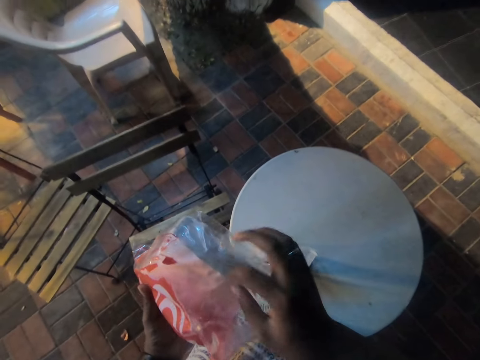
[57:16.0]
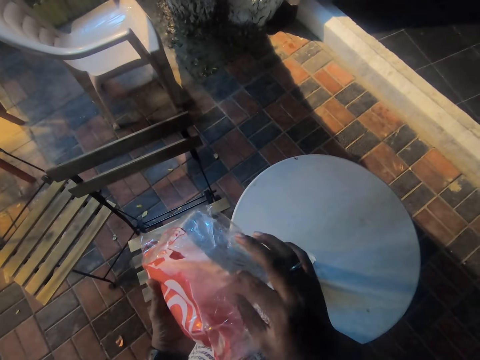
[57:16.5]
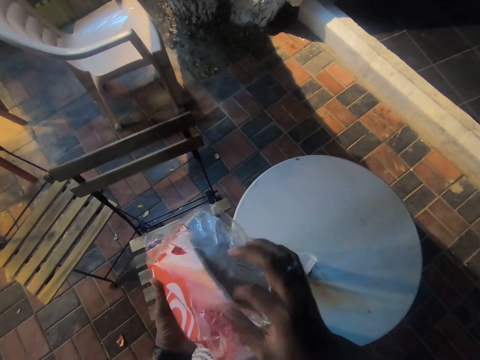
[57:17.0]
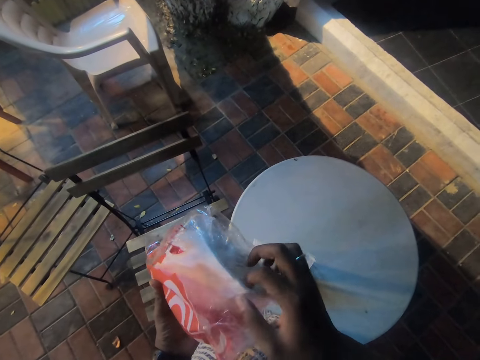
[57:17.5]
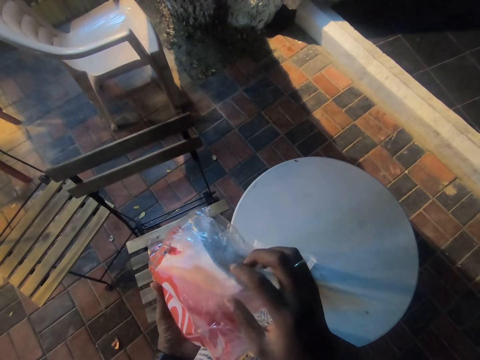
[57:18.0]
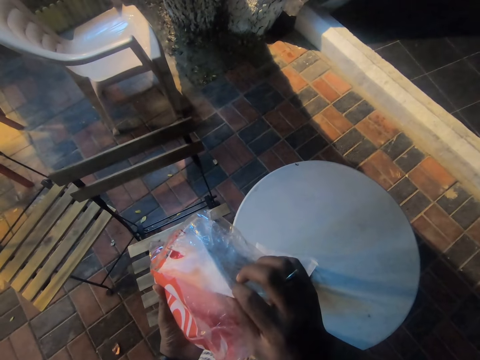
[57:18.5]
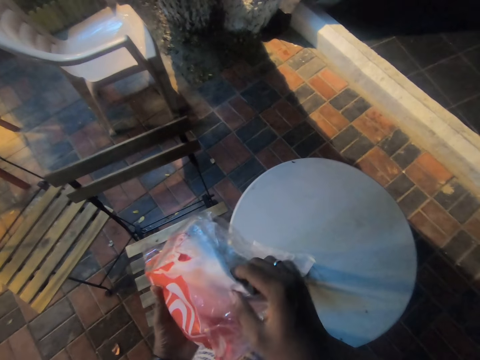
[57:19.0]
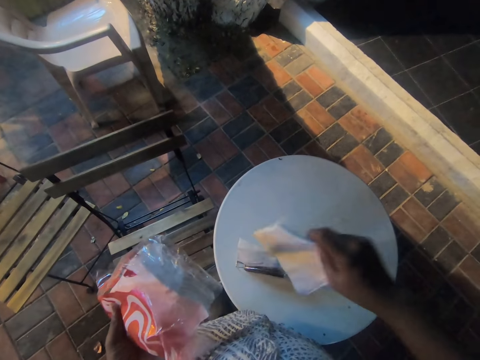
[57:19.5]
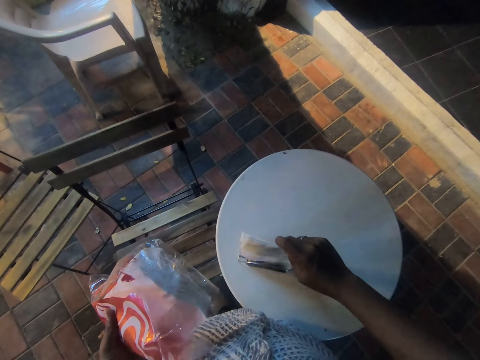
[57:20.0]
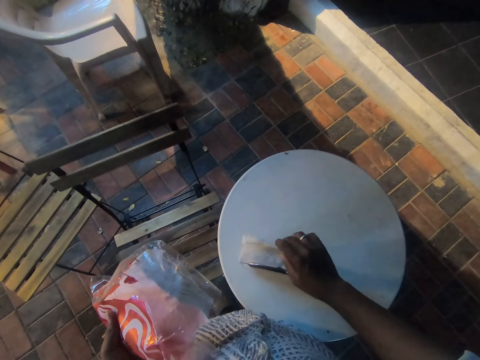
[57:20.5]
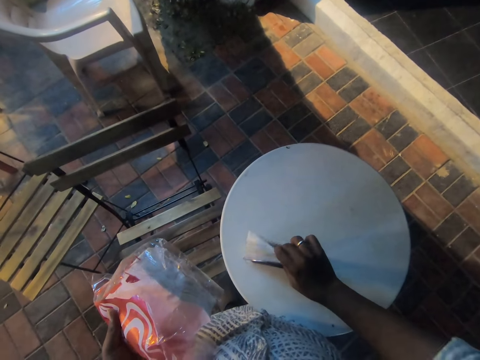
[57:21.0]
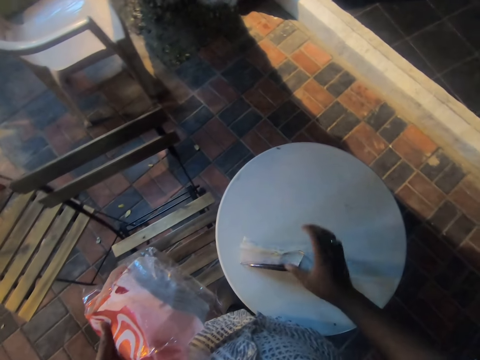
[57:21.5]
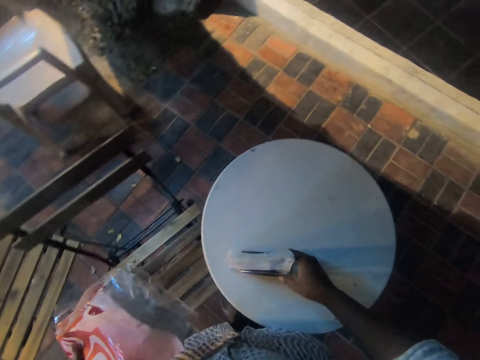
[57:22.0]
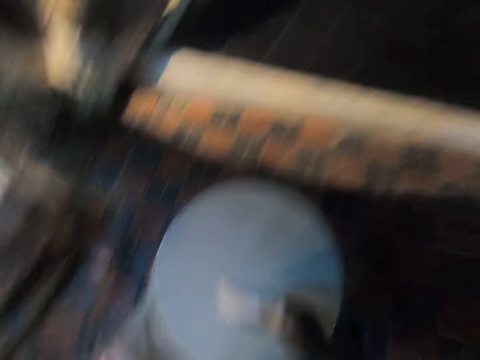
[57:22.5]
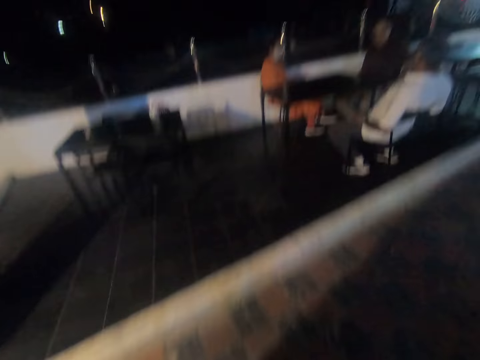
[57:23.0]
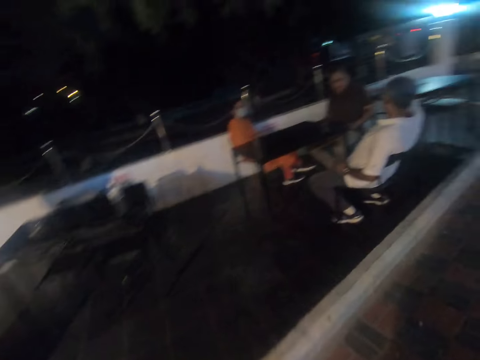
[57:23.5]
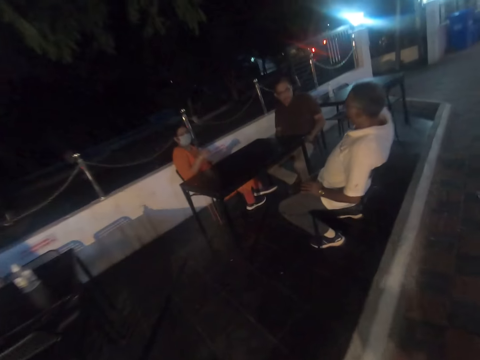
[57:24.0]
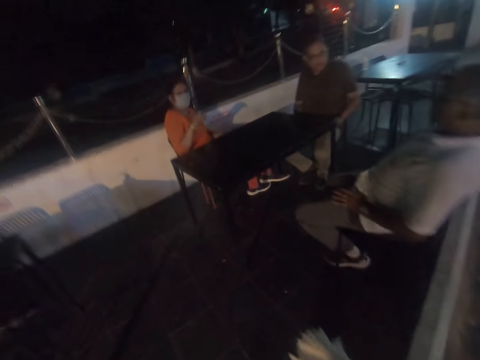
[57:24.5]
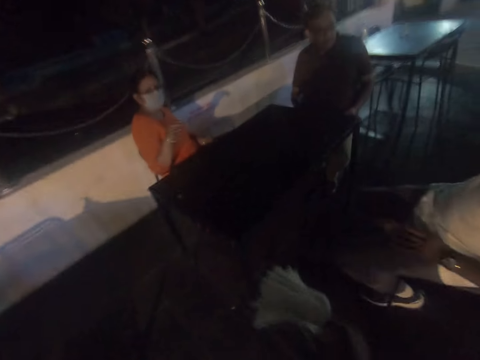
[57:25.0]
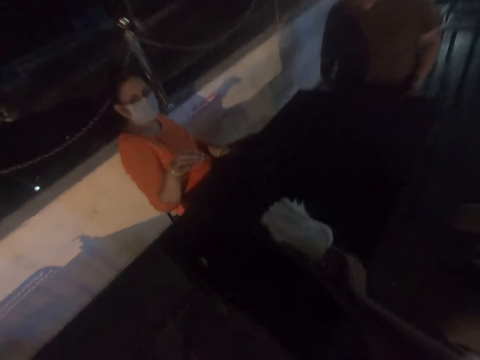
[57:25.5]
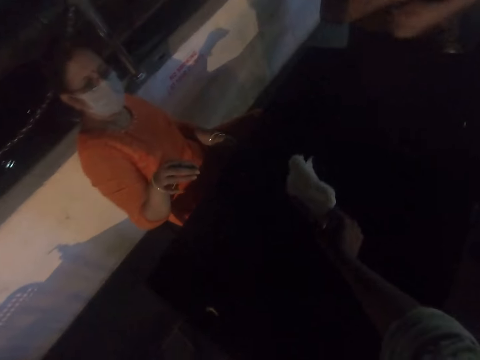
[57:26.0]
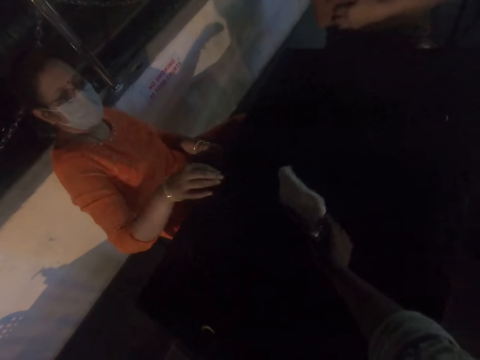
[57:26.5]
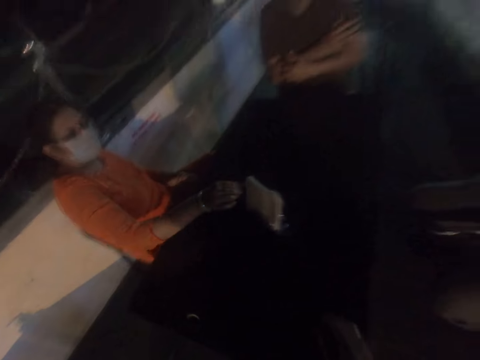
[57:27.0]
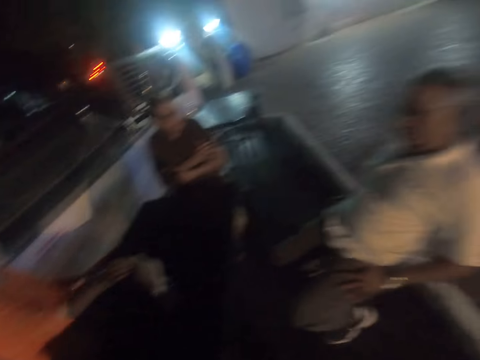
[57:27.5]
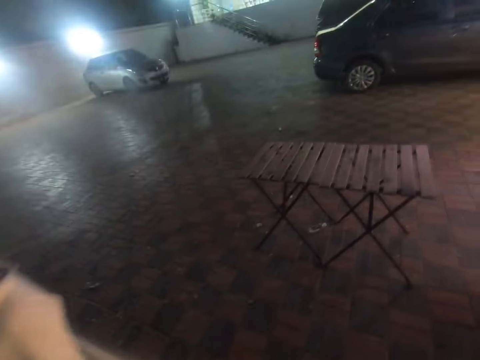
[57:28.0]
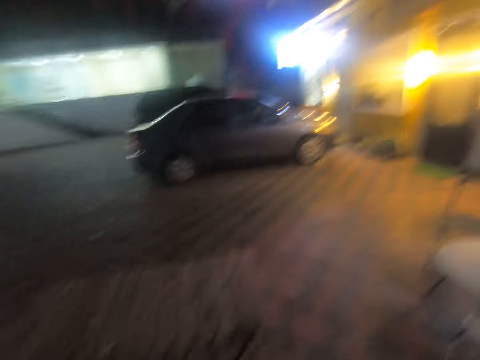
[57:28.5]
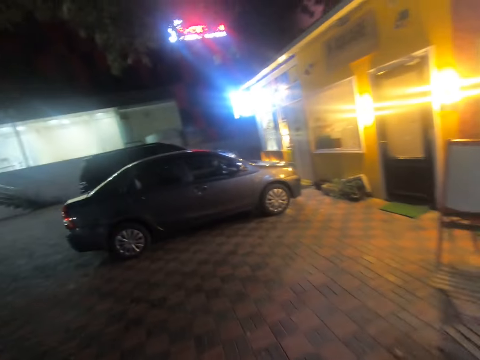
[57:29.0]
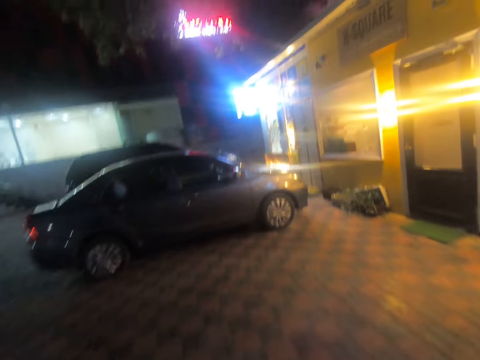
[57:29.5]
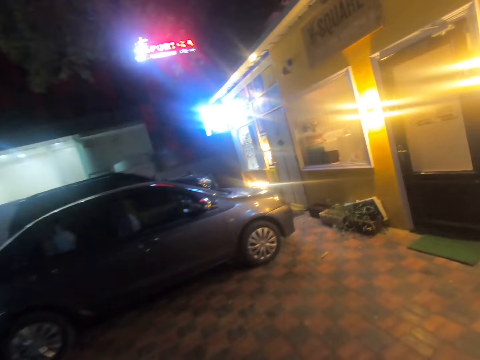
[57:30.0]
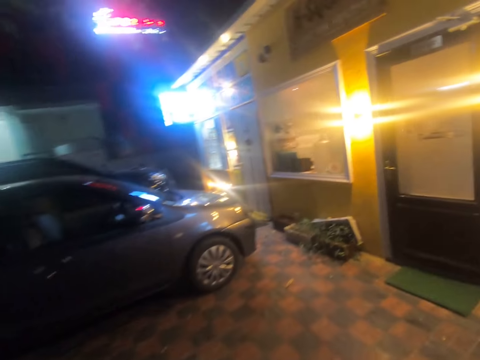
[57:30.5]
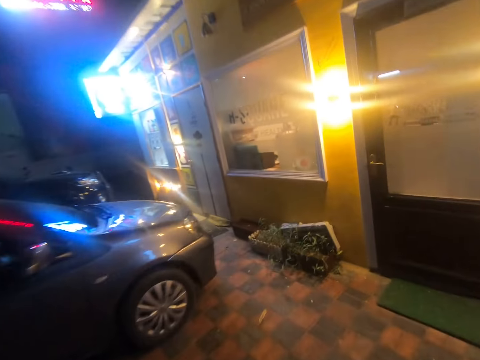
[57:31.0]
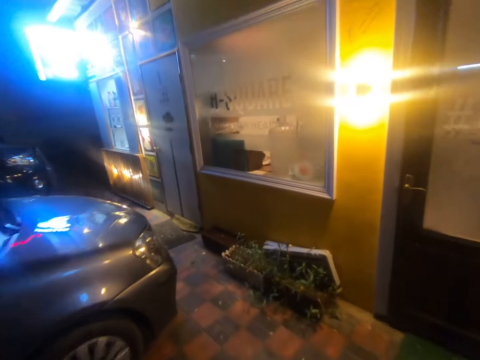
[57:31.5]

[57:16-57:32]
The camera wearer picks pieces of serviette paper from the pack of serviette with his right hand. He drops the pieces of serviette paper in the serviette holder with his right hand. He picks the serviette holder from the table with his right hand. He walks towards a man, a woman and another man. The woman points to the camera wearer with her right hand. The camera wearer drops the serviette holder on the table with his right hand. The woman picks a serviette paper from the serviette holder on the table with her right hand. The camera wearer holds the pack of serviette paper with his left hand. He walks in the area.

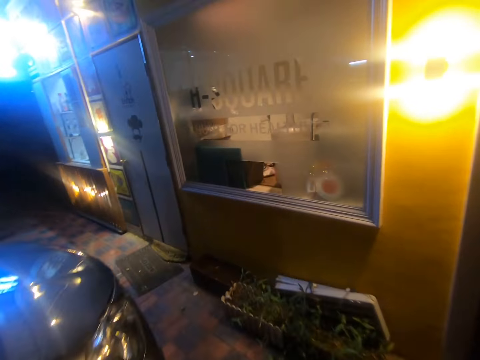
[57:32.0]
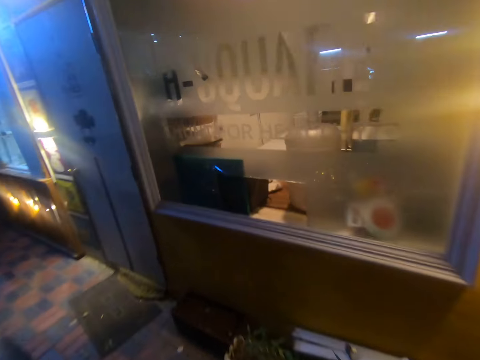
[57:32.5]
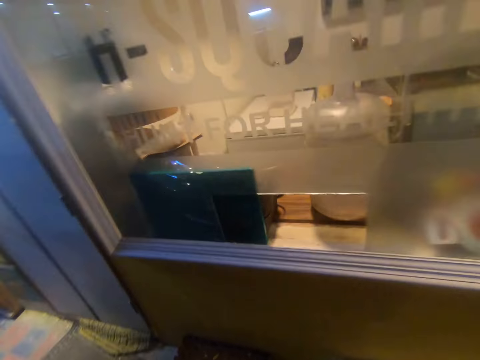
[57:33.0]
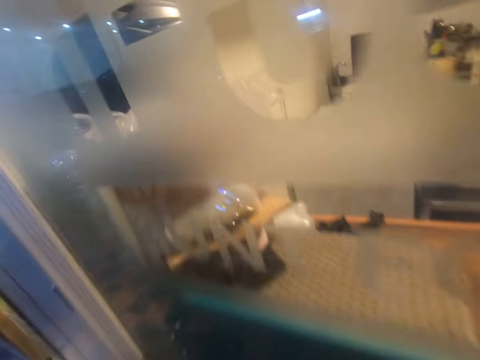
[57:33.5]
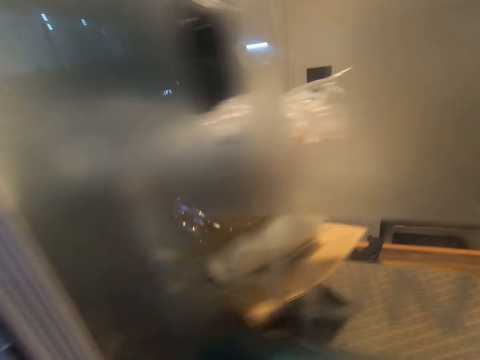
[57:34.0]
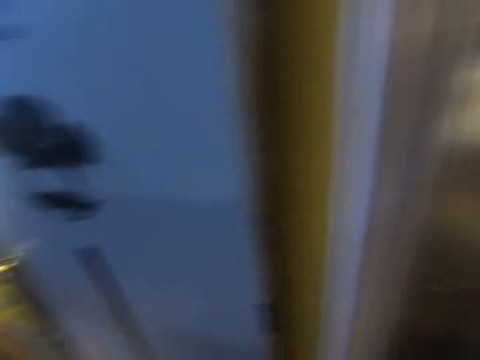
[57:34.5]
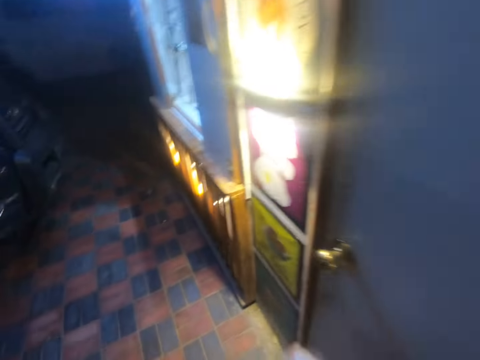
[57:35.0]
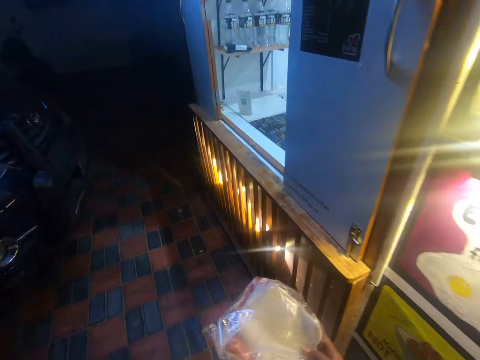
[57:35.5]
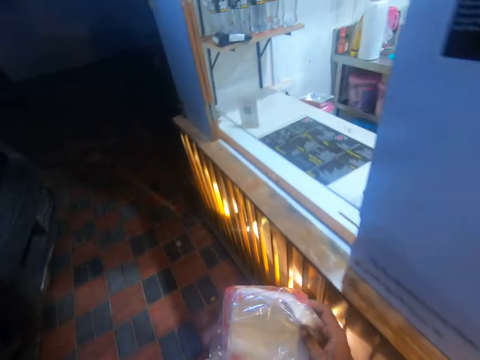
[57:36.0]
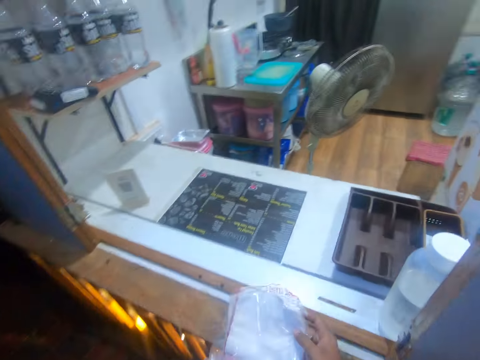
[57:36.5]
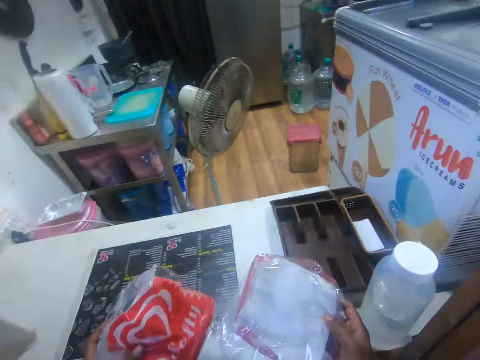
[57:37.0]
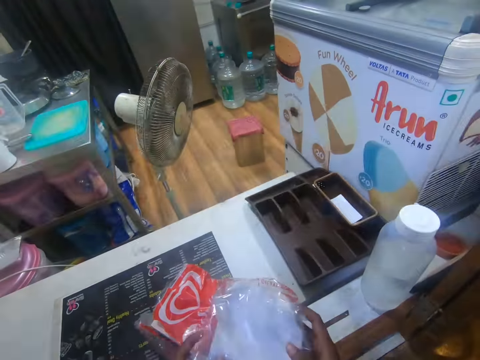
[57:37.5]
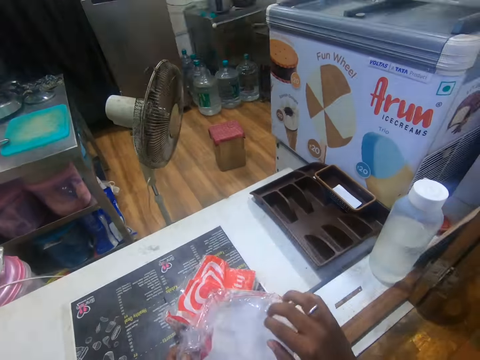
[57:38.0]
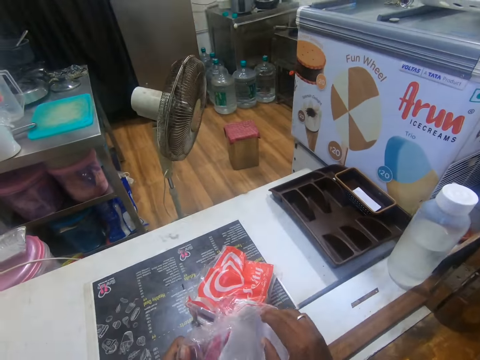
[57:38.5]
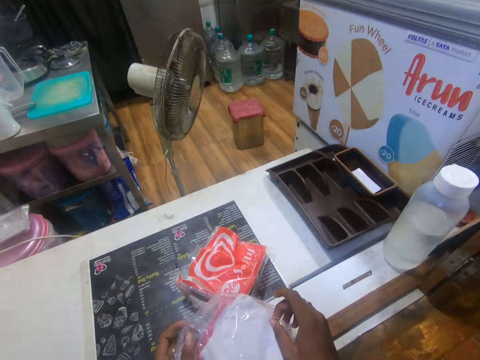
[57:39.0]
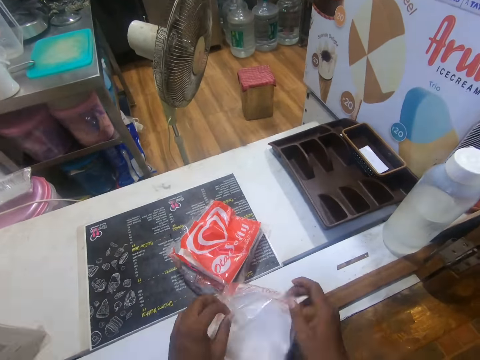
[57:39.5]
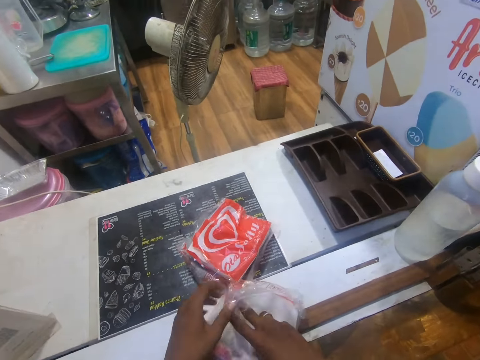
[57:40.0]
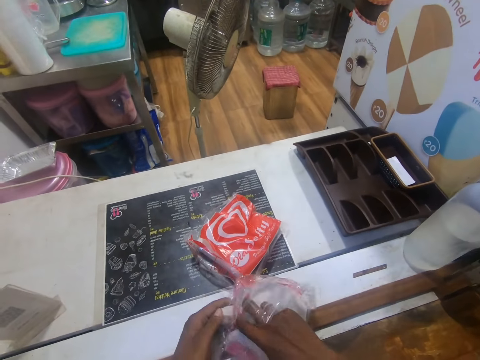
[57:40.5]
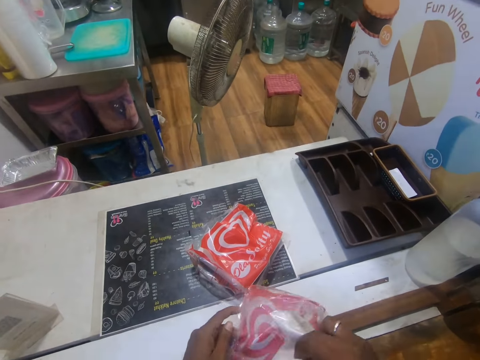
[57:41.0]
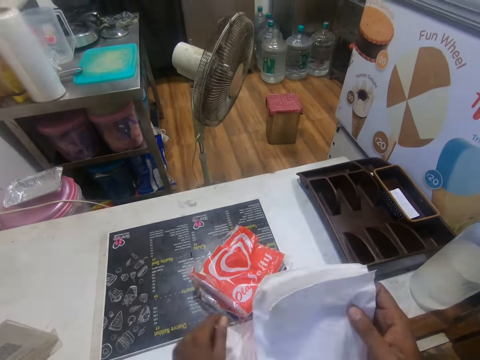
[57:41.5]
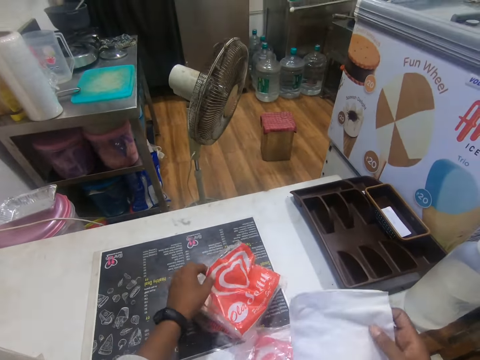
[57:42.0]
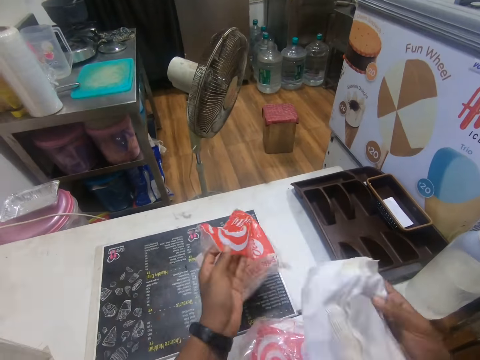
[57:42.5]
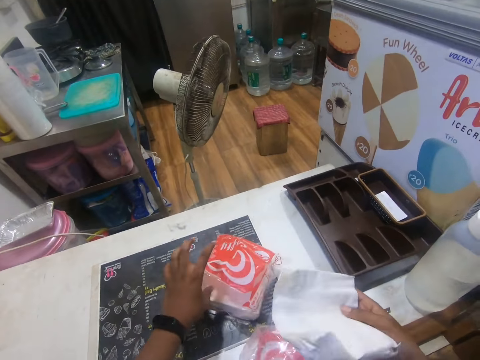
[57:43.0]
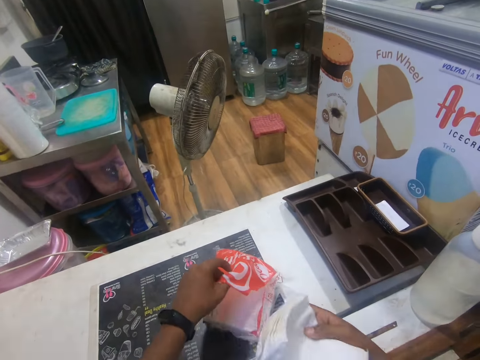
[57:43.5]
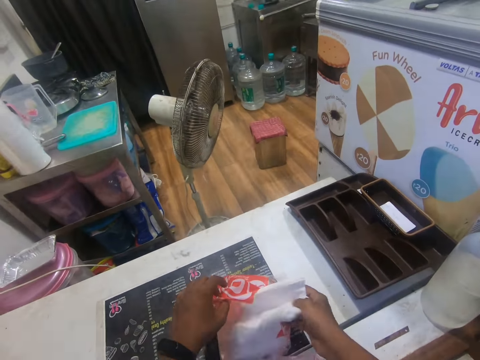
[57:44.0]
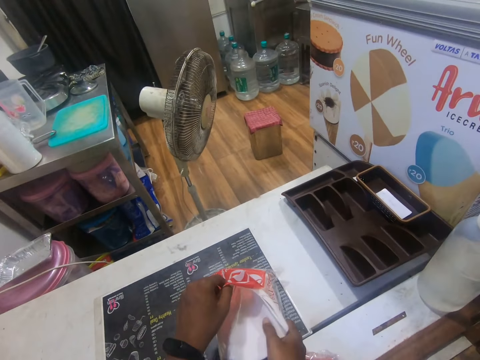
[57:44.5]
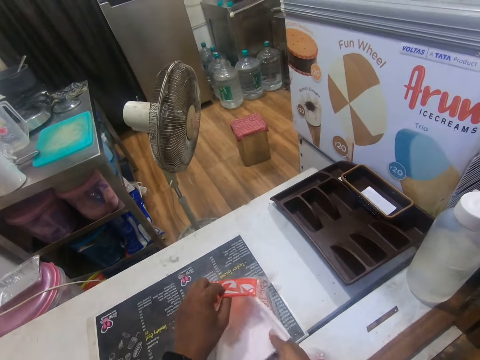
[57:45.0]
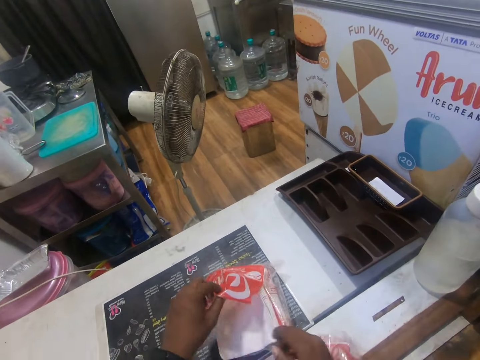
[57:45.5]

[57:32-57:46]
The camera wearer puts his right hand through the hole in the glass window. He picks a pack of serviette paper from a counter with his right hand. He drops the pack of serviette paper on the counter with his left hand. He holds the pack of serviette paper with his hands. He drops the pack of serviette paper on the counter with his hands. He puts his right hand into the pack of serviette paper on the counter. He picks pieces of serviette paper from the pack of serviette paper with his right hand. He picks the pack of serviette paper from the counter with his left hand. He holds the other serviette paper. He drops the pack of serviette paper on the counter with his left hand. He places the pieces of serviette paper in the pack of serviette paper with his right hand.
